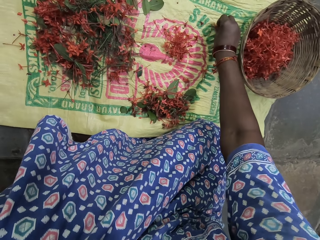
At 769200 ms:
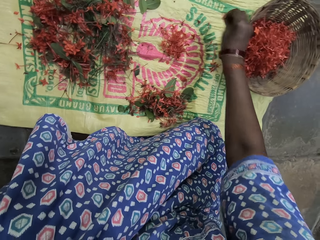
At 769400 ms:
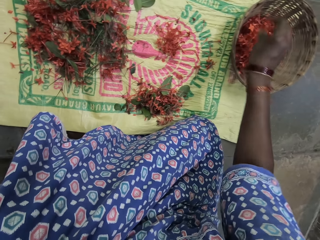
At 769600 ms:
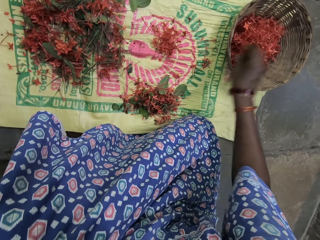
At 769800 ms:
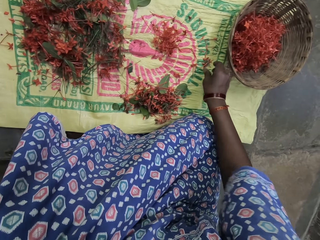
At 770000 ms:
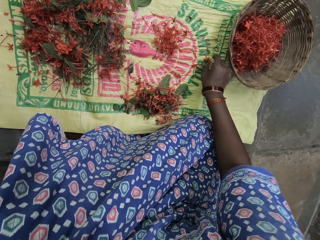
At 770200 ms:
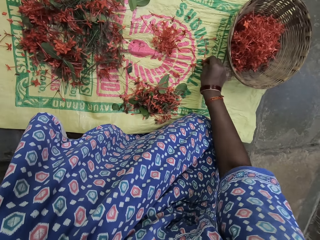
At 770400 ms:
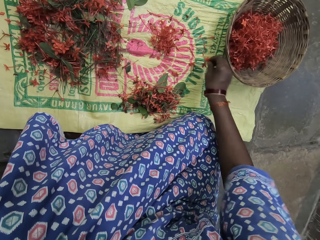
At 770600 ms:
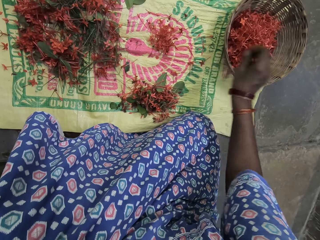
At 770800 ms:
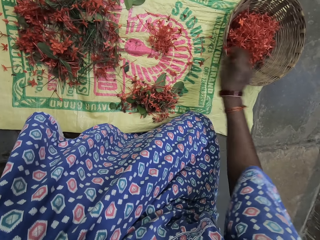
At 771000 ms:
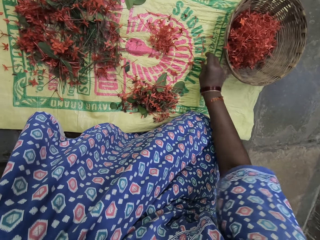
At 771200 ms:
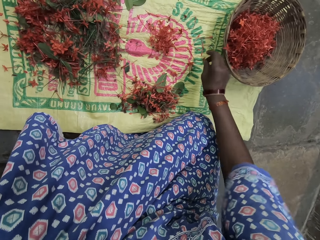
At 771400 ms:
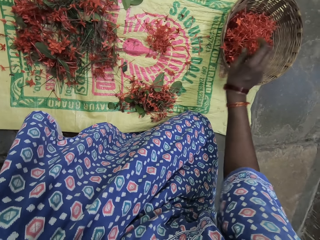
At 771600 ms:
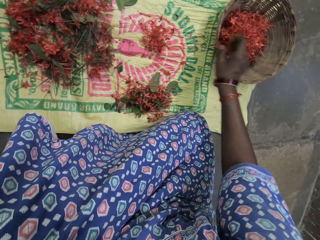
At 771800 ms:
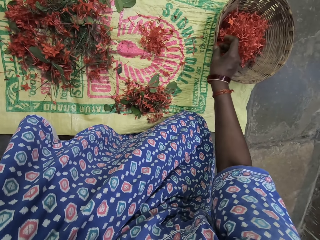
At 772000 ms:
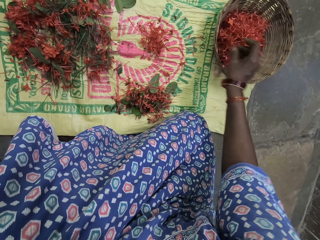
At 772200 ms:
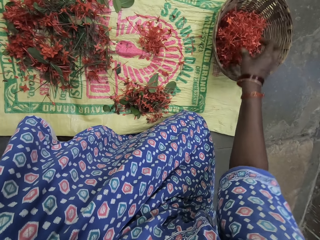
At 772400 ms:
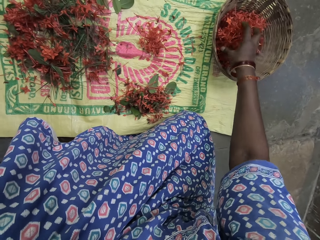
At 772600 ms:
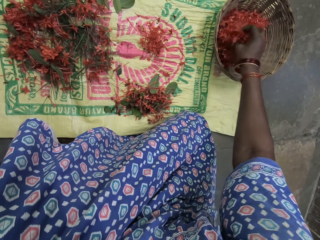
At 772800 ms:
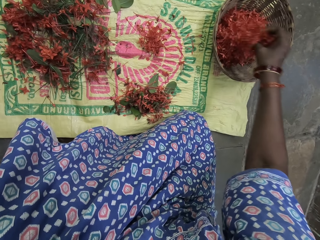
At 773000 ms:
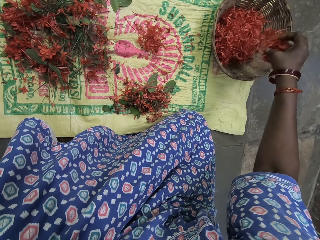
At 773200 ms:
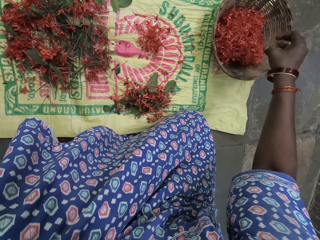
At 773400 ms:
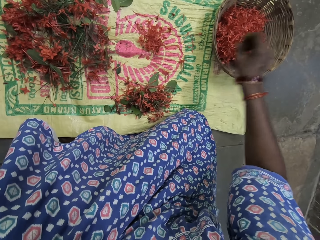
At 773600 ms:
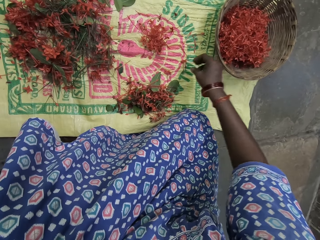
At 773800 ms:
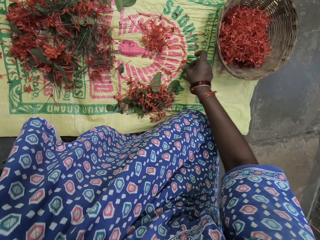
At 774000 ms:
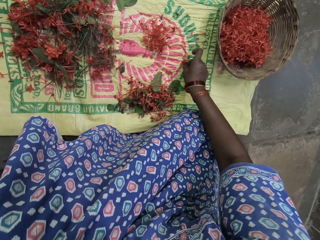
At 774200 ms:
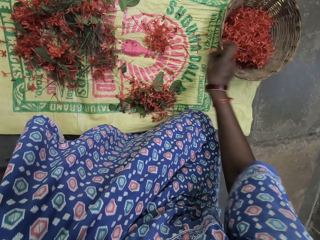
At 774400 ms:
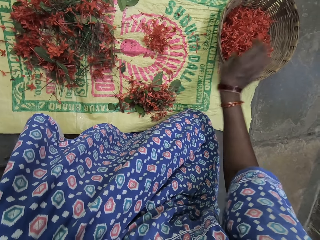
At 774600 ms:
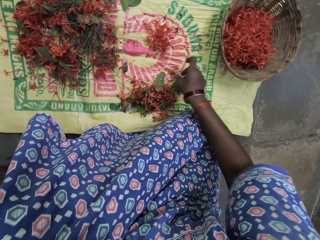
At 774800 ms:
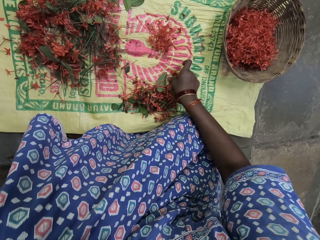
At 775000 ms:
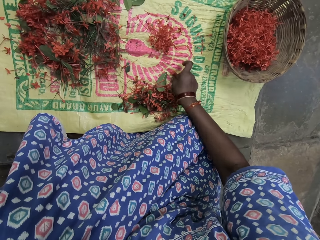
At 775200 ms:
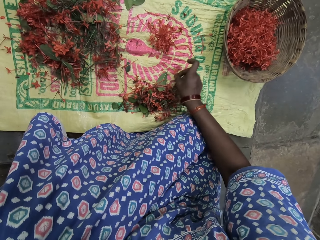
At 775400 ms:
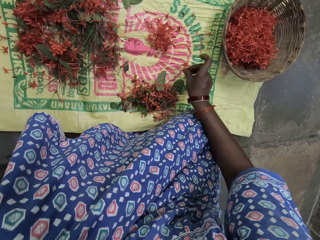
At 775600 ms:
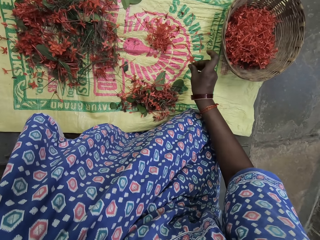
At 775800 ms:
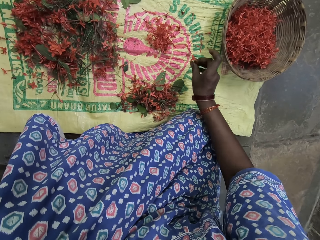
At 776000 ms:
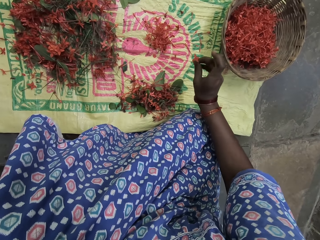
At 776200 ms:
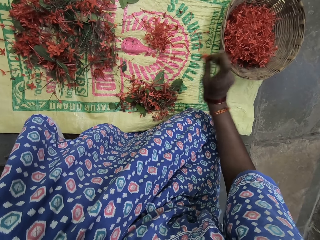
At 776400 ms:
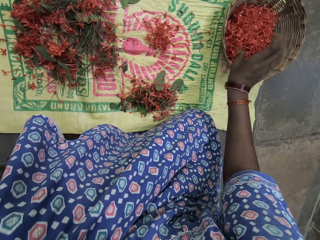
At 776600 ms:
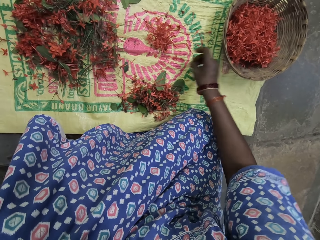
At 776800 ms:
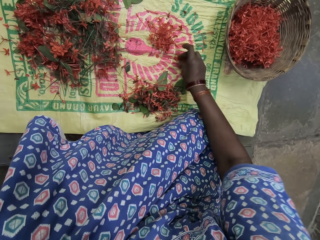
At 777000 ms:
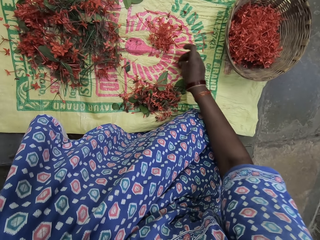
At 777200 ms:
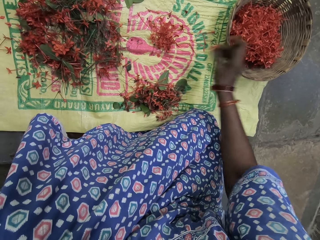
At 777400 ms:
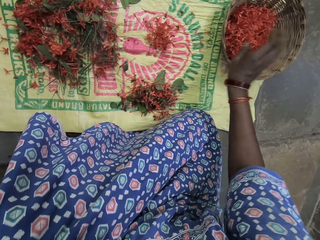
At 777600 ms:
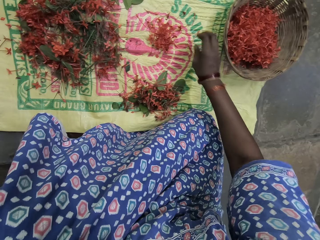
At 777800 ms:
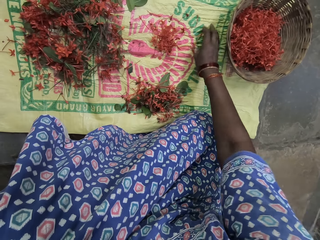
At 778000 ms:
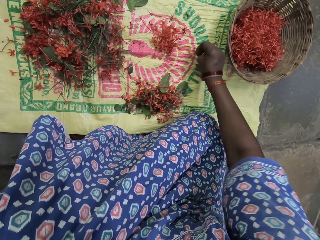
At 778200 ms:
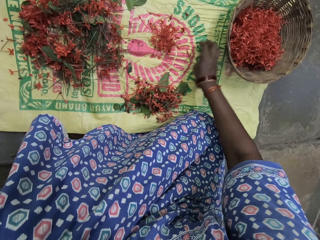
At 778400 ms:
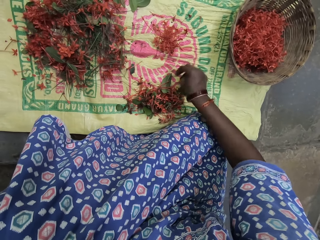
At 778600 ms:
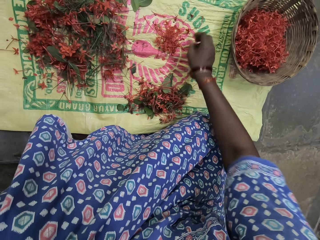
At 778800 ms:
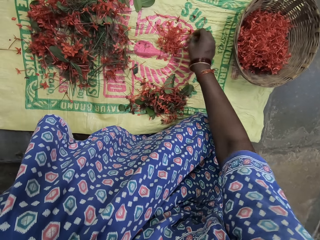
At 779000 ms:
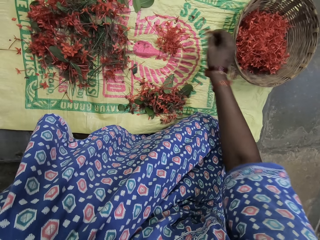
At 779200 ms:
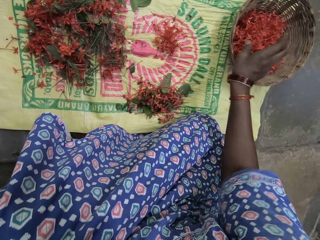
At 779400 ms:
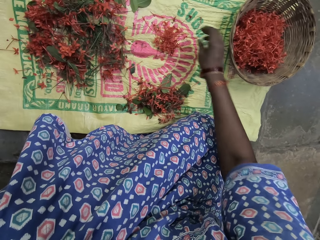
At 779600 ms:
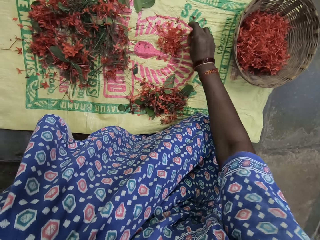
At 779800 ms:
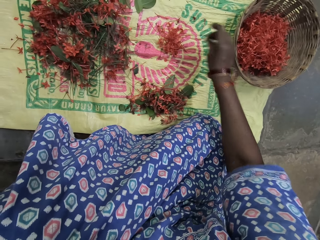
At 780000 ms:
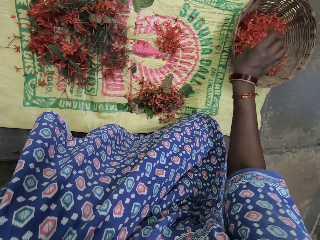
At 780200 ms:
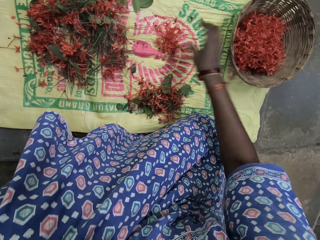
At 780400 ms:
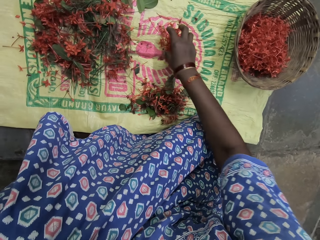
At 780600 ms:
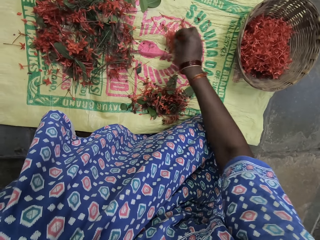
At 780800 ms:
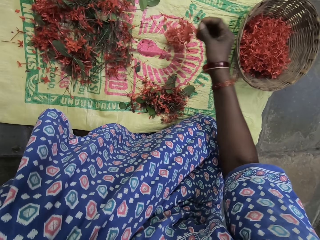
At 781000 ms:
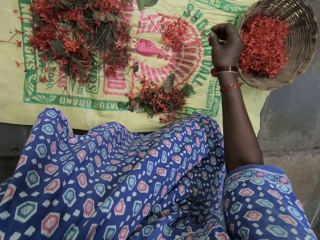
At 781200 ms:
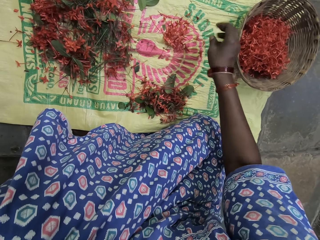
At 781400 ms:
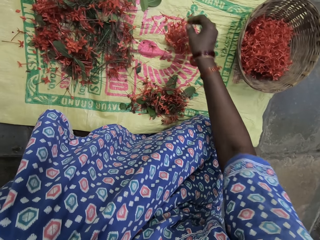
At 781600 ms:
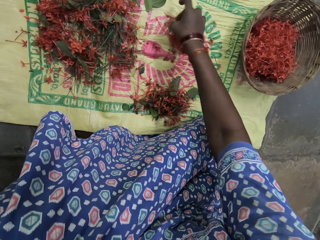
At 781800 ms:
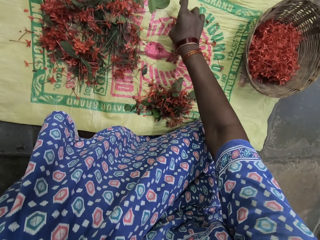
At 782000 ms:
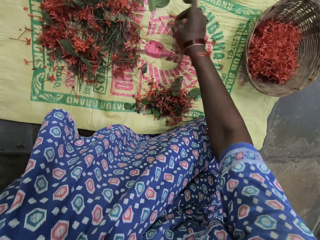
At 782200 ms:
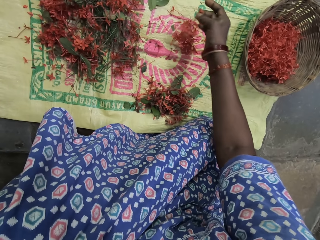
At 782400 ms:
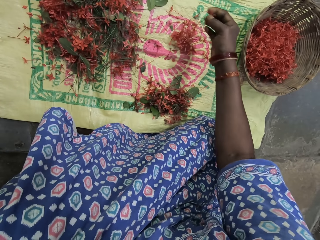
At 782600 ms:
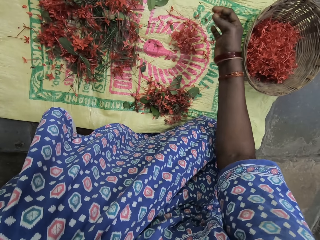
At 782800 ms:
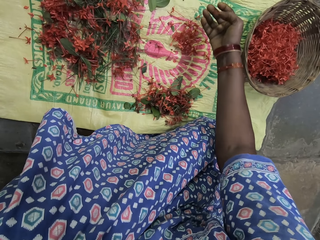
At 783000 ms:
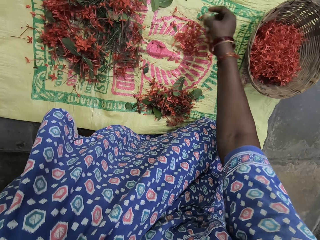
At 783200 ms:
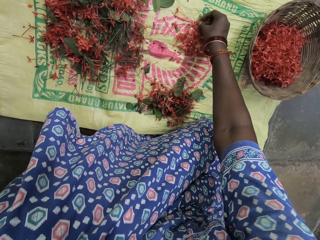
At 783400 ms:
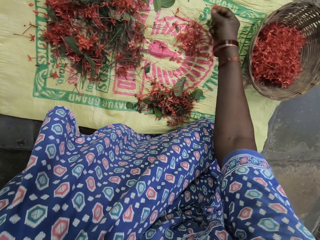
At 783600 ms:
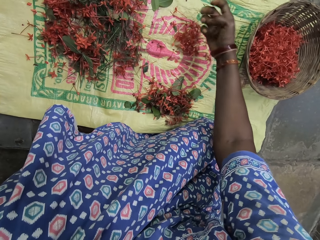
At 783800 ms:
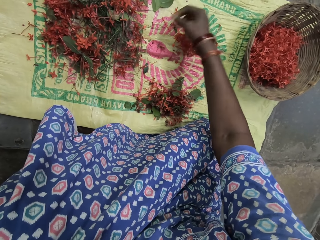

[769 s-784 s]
The camera wearer picks up the filament of a flower from the sack. They put the filament of the flower inside the basket. They pick up the filament of the flower from the sack. They put the filament of the flower inside the basket. They pick up the filament of the flower from the sack. They put the filament of the flower inside the basket. They move the filaments of the flower inside the basket. They pick up the filament of the flower from the sack. They put the filament of the flower inside the basket. They pick up the filament of the flower from the sack. They put the filament of the flower inside the basket. They pick up the filament of the flower from the sack. They put the filament of the flower inside the basket. They move the flower stalks on the sack. They pick up the filament of the flower from the sack. They put the filament of the flower inside the basket. They pick up the filament of the flower from the sack. They put the filament of the flower inside the basket. They move the filaments of the flower on the sack. They pick up the filaments of the flower from the sack.

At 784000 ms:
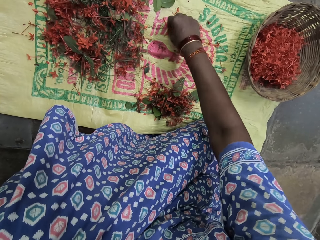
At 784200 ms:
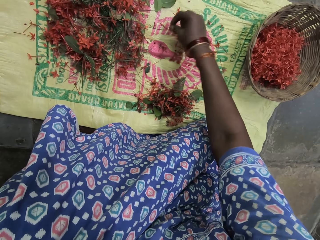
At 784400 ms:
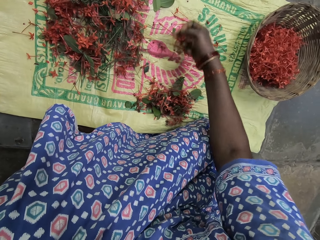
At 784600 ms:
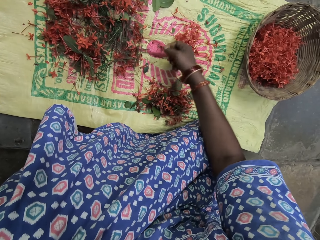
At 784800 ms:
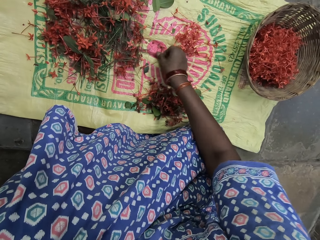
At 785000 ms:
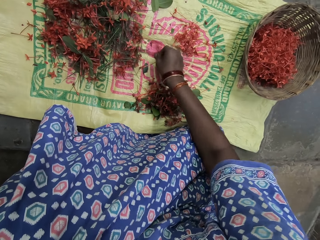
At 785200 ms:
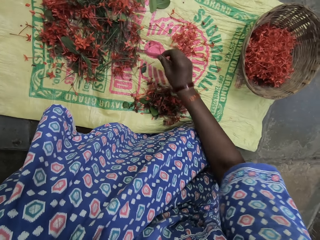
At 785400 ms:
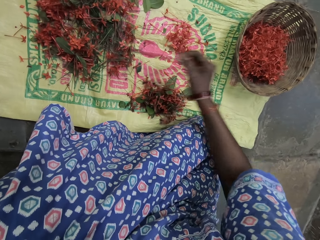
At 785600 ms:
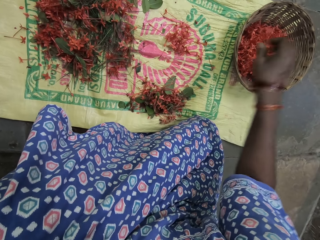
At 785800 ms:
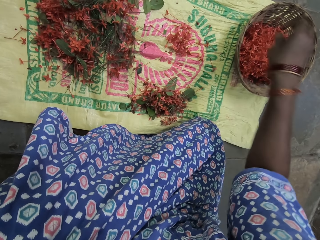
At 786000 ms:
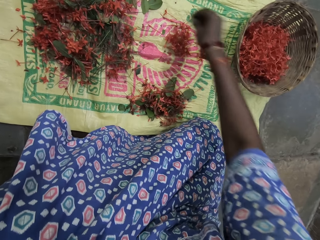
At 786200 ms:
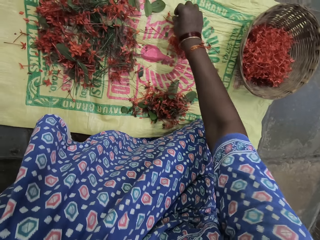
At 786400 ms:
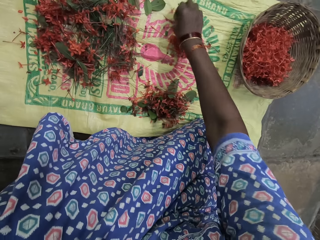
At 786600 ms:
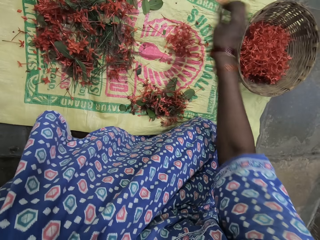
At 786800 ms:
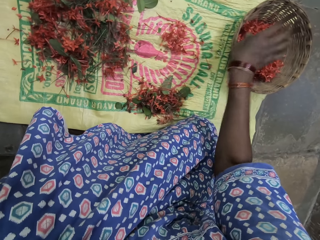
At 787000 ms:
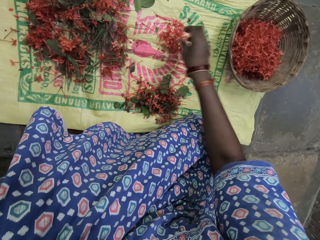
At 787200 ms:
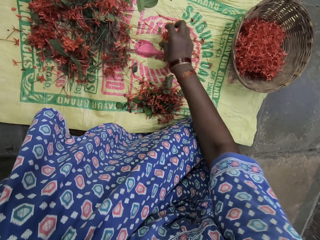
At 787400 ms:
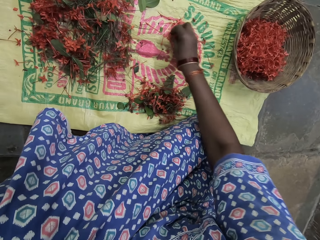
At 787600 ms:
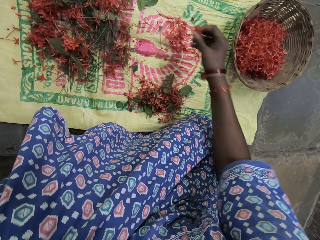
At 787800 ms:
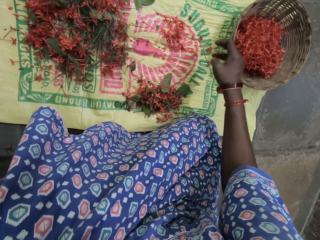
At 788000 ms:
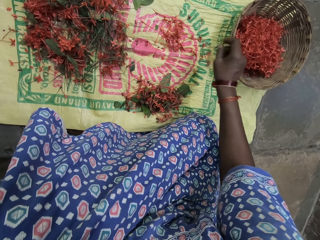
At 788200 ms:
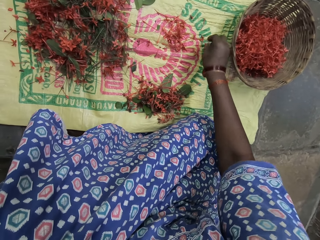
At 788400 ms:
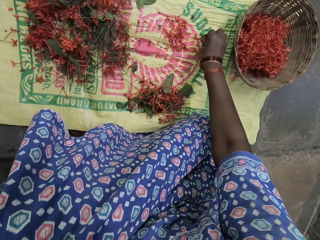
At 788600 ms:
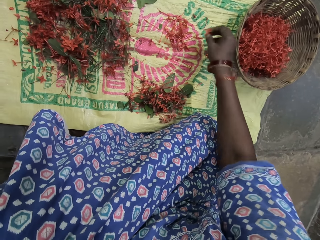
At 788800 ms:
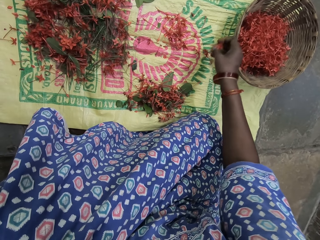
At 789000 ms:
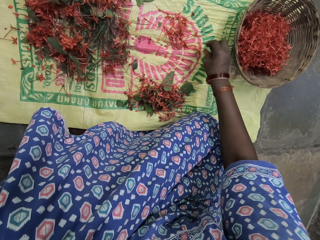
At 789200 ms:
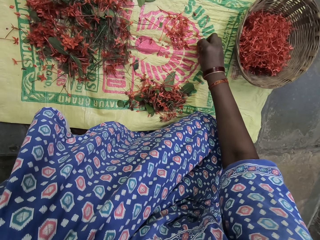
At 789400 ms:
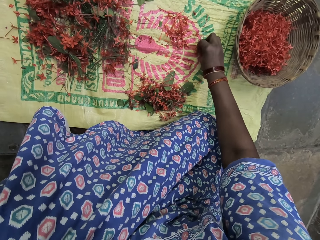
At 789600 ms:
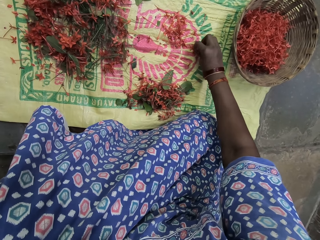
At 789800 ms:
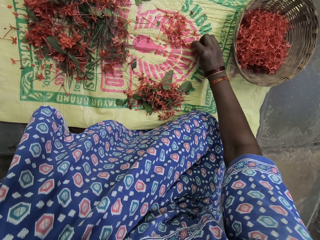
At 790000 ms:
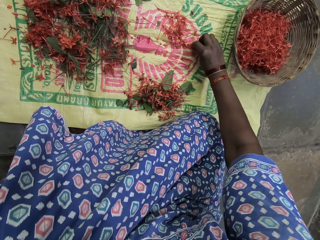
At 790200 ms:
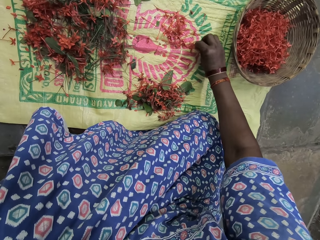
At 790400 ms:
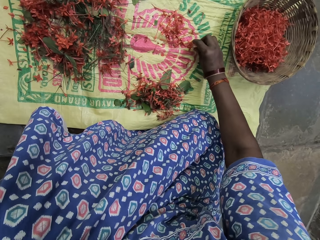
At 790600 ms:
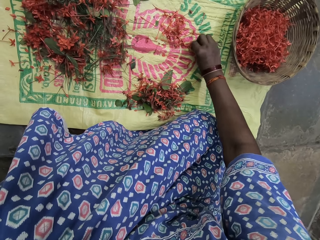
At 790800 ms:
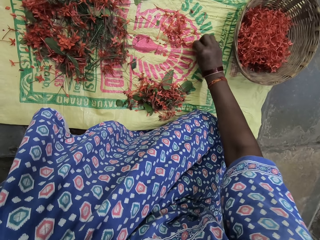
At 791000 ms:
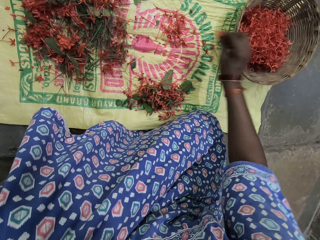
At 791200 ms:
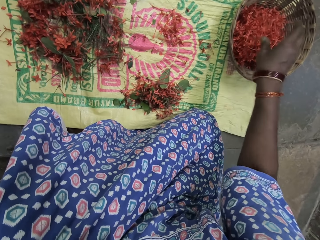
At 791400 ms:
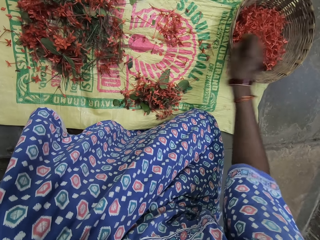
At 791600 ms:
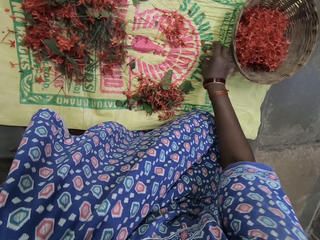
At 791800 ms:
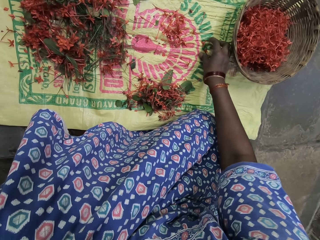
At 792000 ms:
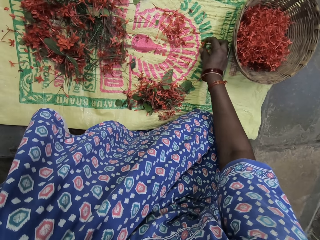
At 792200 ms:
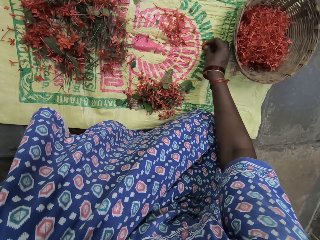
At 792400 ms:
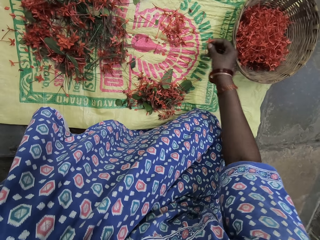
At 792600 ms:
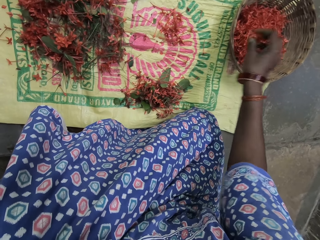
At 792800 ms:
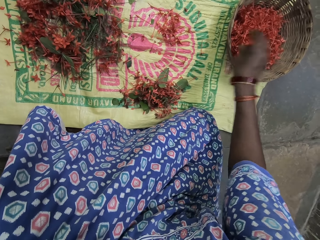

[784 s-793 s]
The camera wearer puts the filaments of a flower inside the basket. They pick up the filament of the flower from the sack. They put the filament of the flower inside the basket. They move the filaments of the flower on the sack. They pick up the filaments of the flower from the sack. They put the filaments of the flower inside the basket. They pick up the filaments of the flower from the sack.
